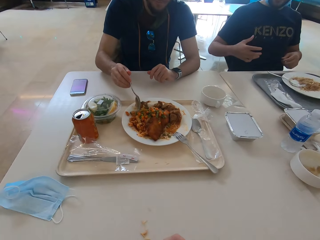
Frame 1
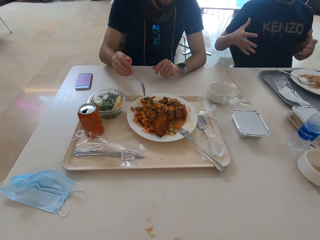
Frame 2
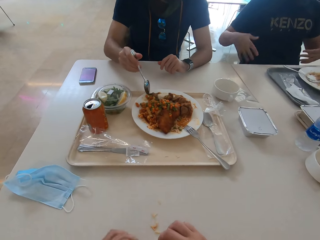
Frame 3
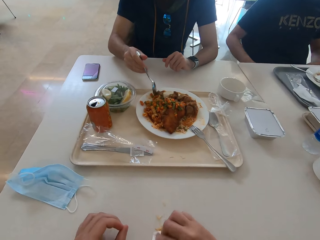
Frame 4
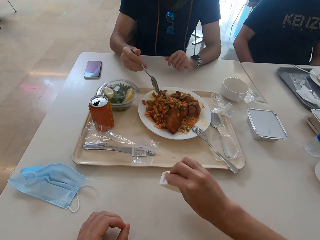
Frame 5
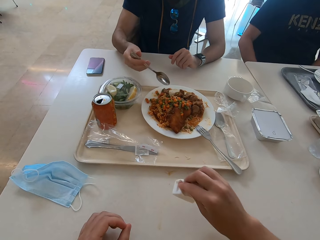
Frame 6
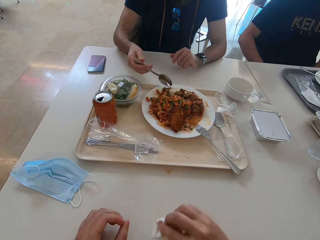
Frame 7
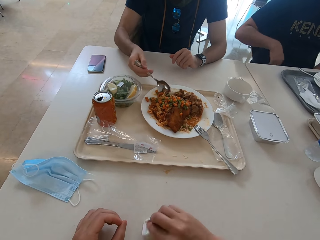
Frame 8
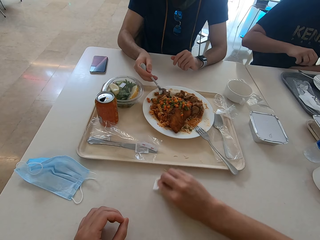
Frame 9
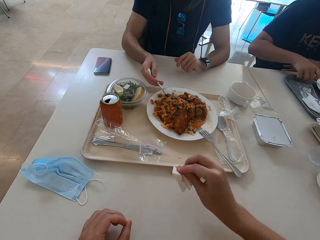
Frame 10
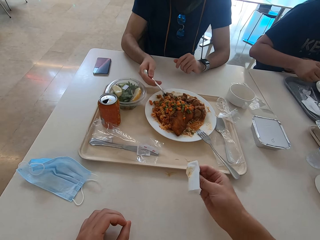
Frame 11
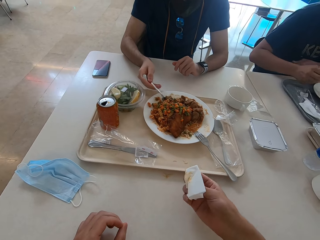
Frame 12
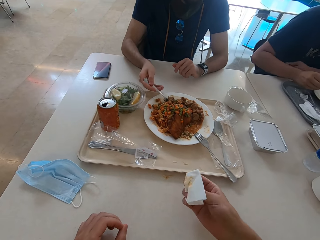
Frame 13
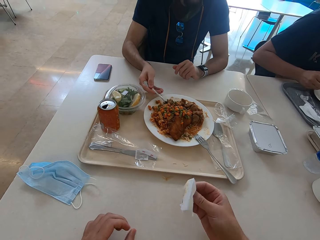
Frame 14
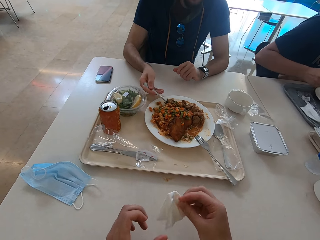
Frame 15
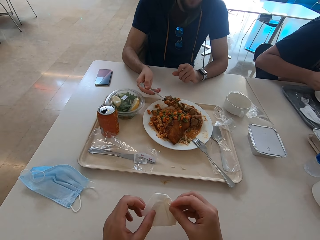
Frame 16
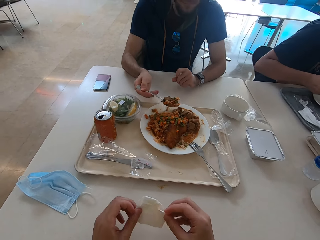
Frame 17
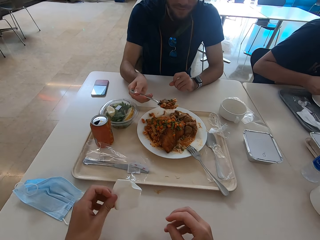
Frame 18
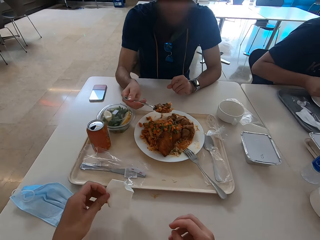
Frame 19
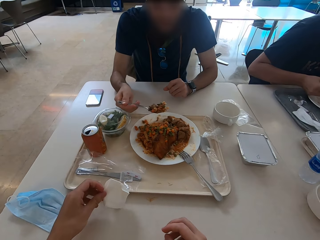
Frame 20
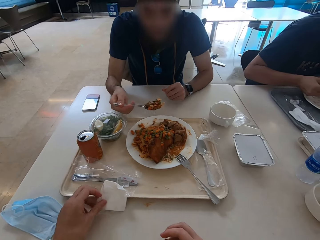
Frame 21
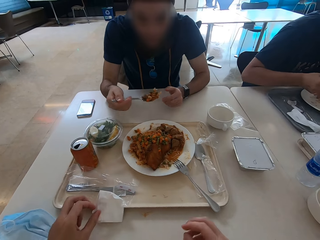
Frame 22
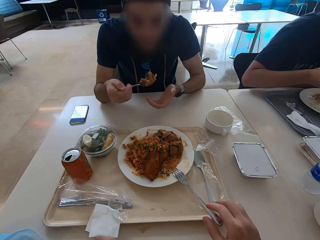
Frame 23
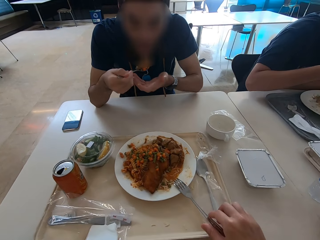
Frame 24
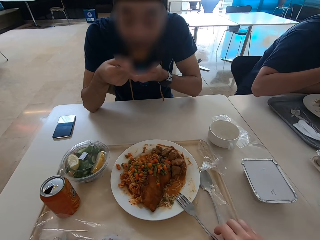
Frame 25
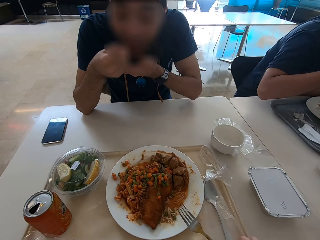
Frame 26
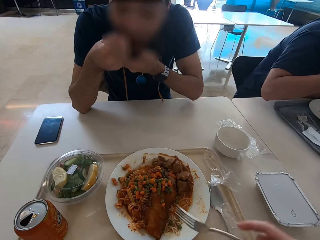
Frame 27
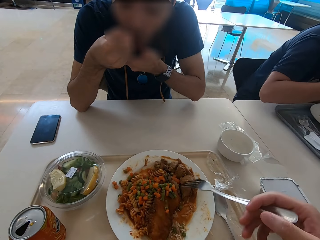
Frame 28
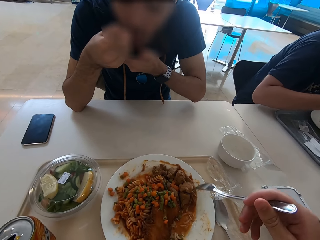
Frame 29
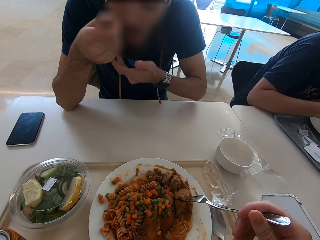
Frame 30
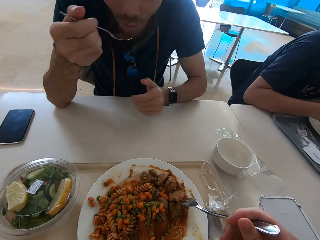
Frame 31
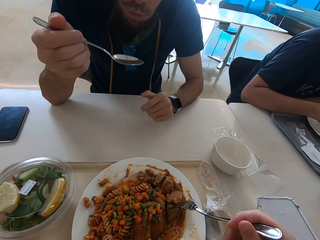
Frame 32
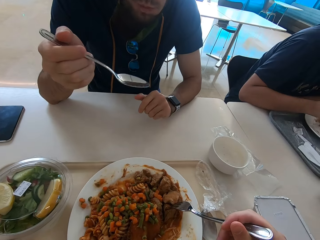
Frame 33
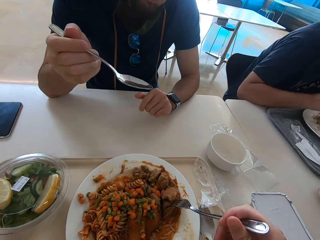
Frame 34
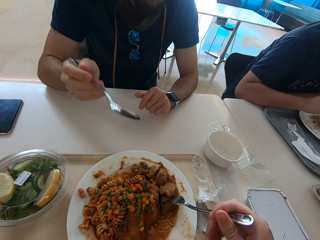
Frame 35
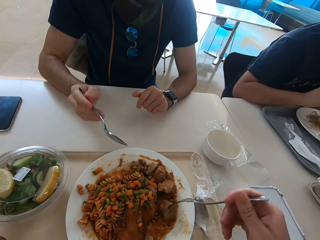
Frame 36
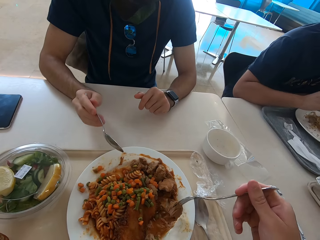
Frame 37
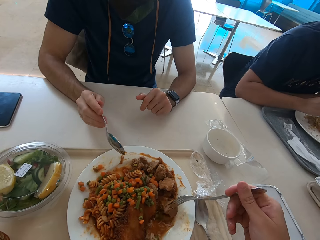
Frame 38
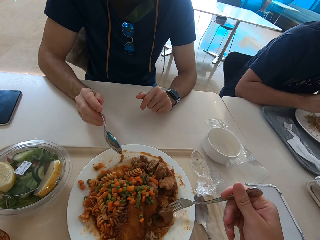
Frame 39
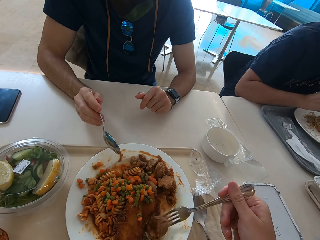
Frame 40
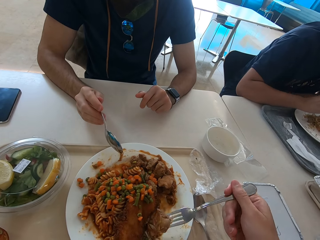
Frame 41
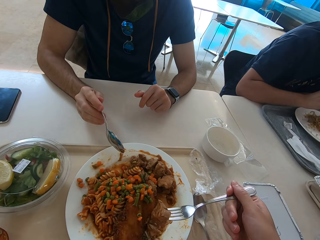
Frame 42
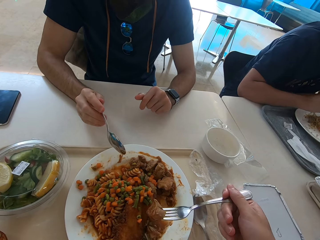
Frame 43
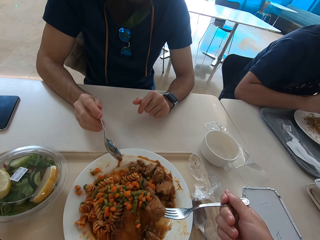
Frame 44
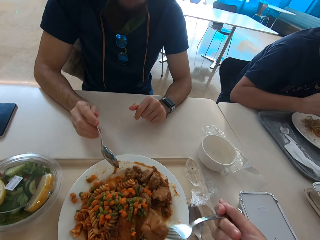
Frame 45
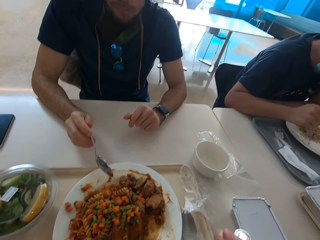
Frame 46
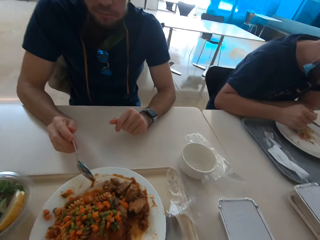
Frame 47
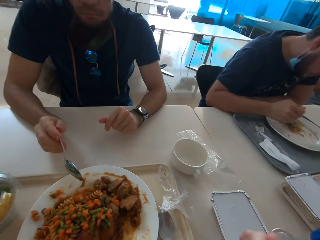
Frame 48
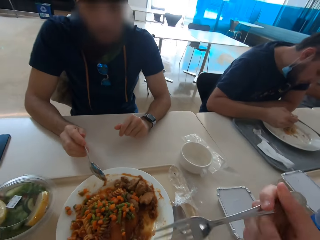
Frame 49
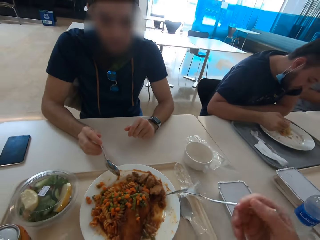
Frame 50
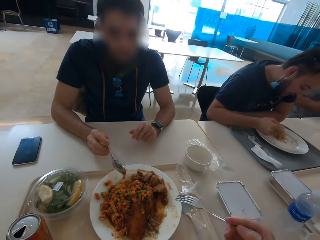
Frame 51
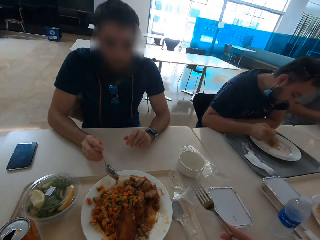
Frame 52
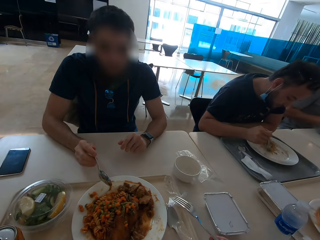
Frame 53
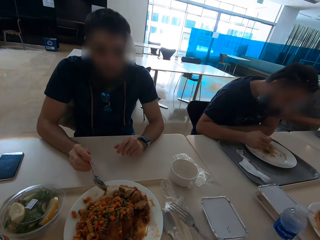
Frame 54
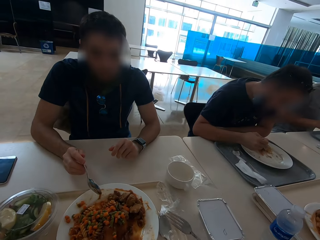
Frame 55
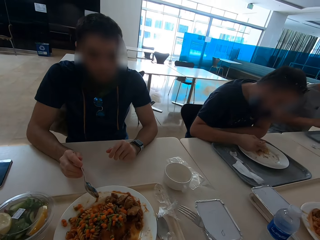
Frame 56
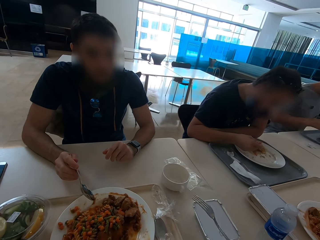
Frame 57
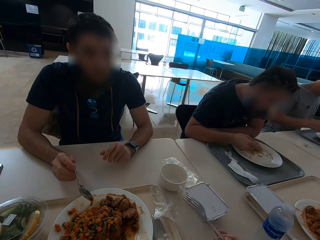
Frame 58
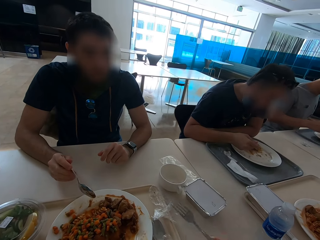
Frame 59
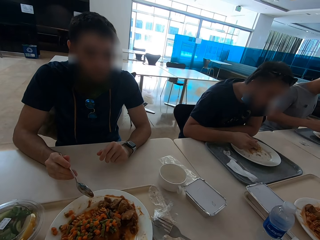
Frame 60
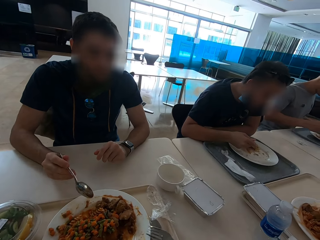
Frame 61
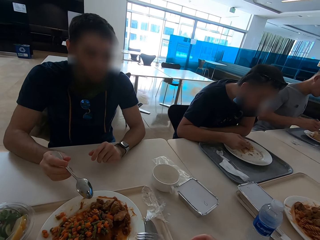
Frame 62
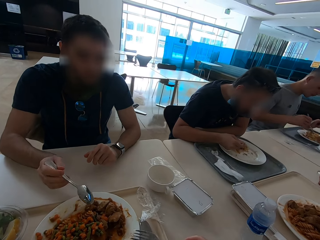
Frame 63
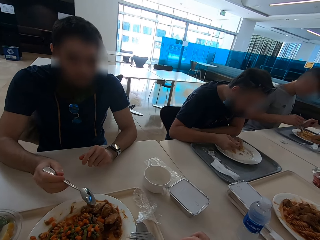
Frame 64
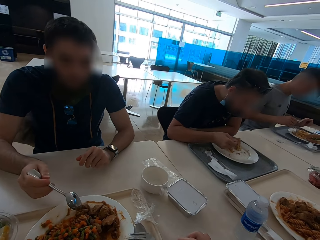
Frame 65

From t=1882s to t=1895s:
The camera wearer wipes the table with a serviette or tissue. They look at the tissue. They put the serviette on the tray. They pick the fork. They eat. A man eats. The camera wearer pushes a container on the table.

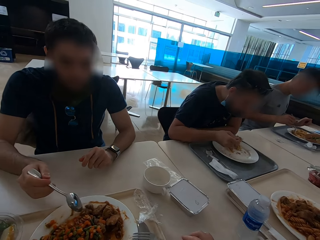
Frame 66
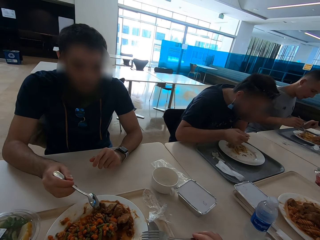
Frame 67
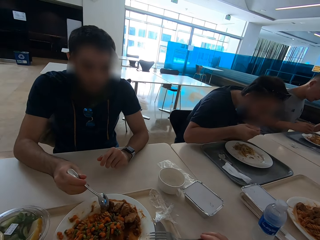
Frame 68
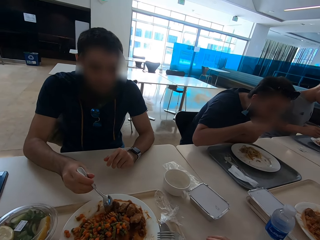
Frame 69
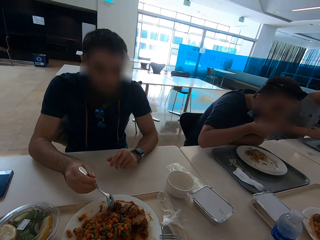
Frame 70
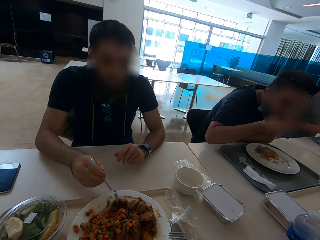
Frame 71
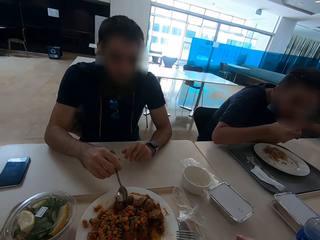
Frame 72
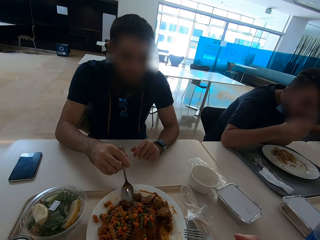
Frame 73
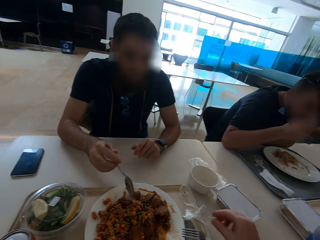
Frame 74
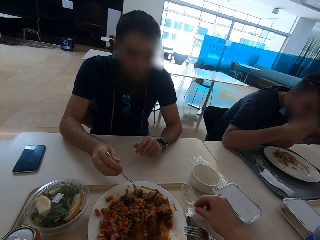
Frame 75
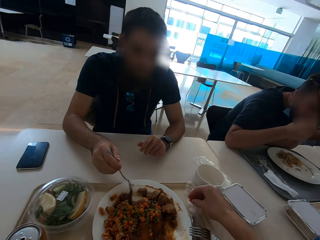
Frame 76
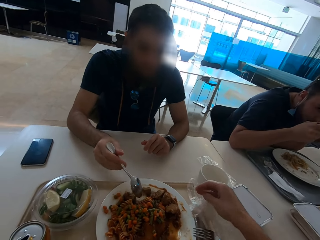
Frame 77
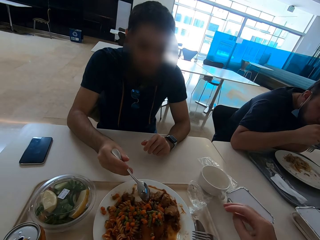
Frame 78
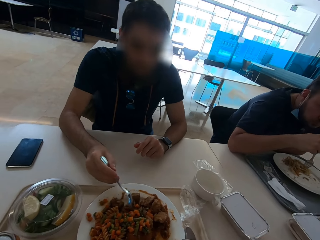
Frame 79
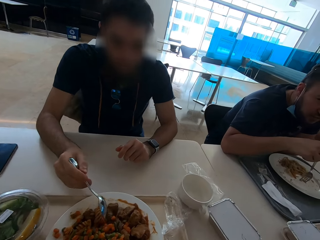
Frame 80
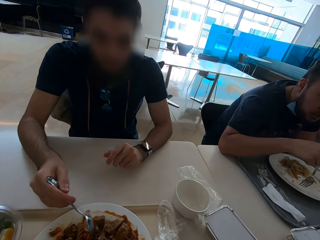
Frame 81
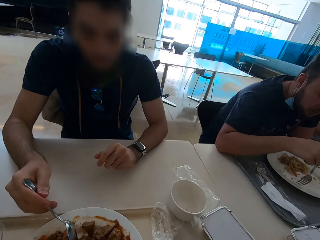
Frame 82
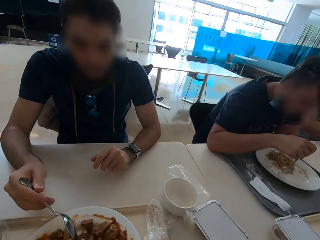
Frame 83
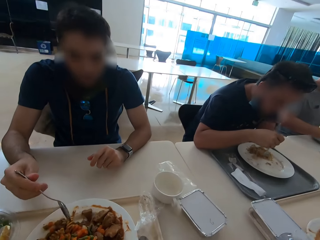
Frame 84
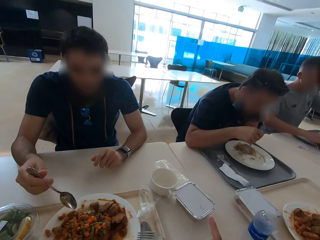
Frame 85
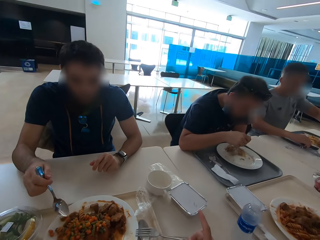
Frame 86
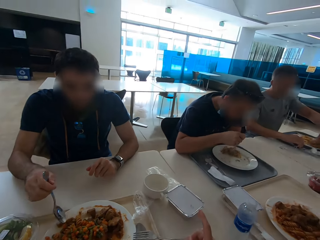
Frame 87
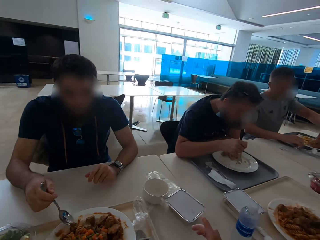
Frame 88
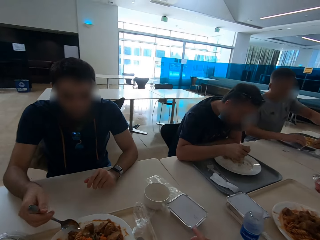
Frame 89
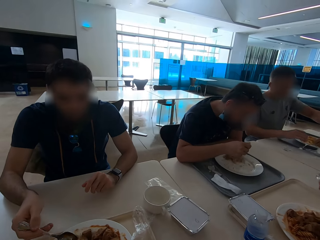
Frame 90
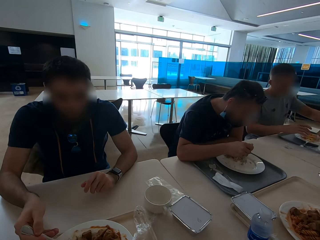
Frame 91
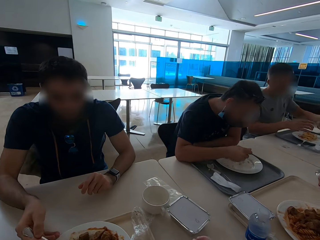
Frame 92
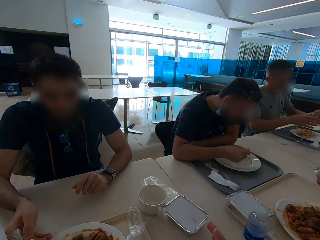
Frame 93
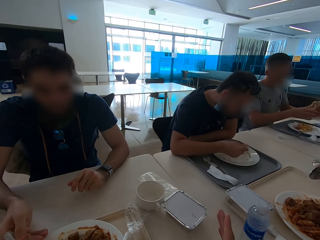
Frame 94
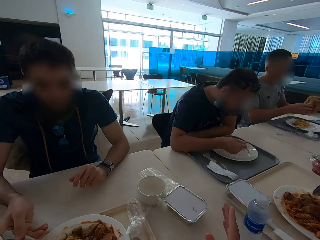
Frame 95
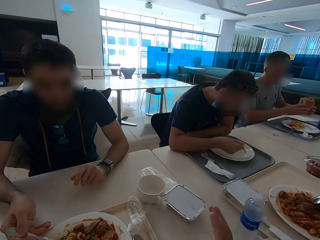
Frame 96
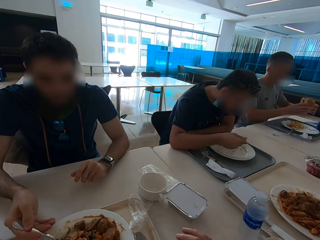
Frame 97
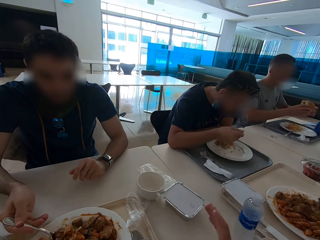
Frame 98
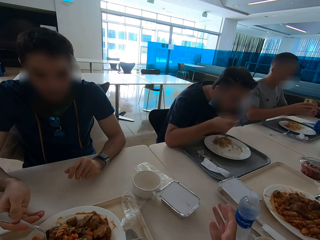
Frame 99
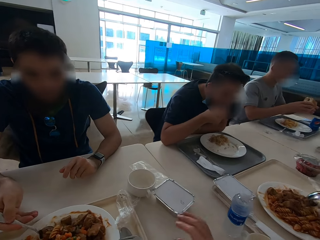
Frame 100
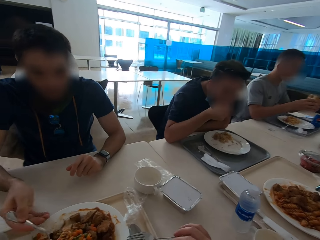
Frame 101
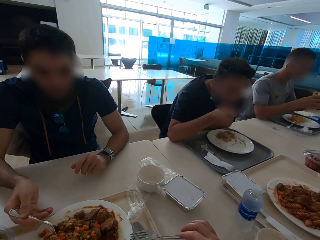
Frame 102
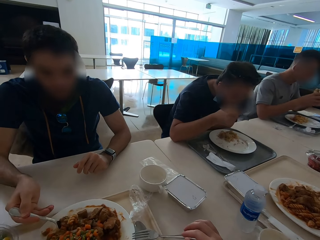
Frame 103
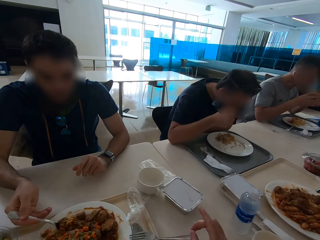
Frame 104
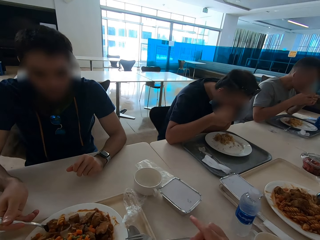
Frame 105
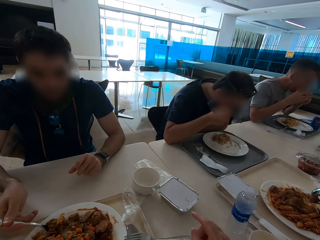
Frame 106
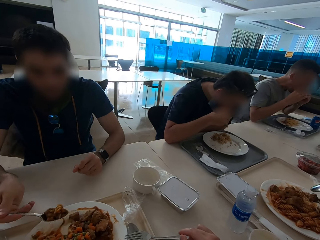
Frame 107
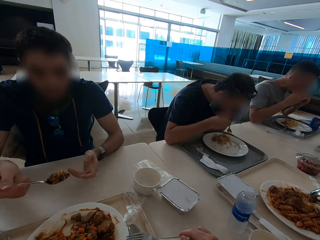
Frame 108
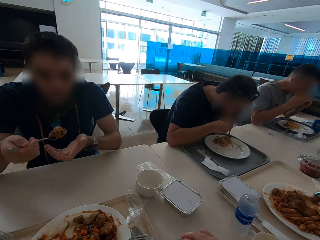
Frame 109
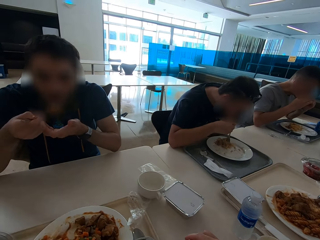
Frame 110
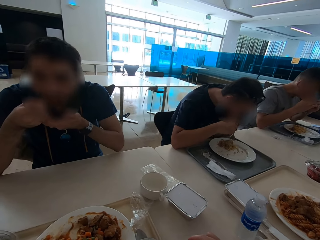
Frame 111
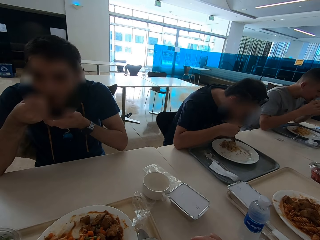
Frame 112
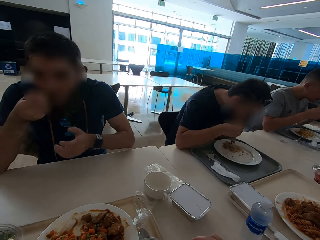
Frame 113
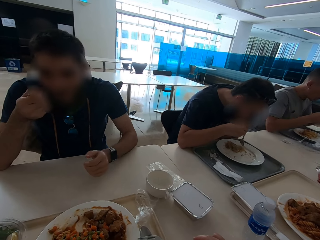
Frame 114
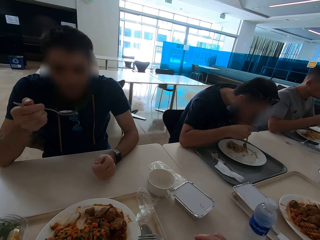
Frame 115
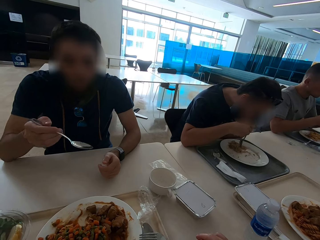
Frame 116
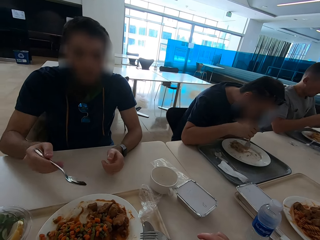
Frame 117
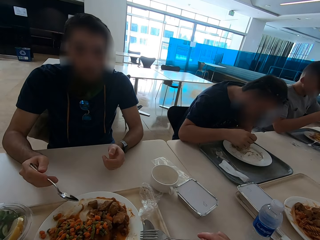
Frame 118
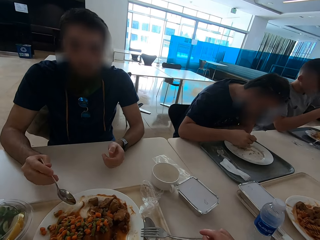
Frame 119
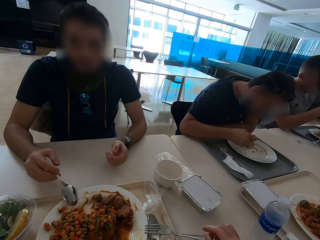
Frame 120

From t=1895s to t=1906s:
The camera wearer puts the fork on the plate. They show hand gestures. They touch the plastic paper. They speak with gestures. A person eats.
